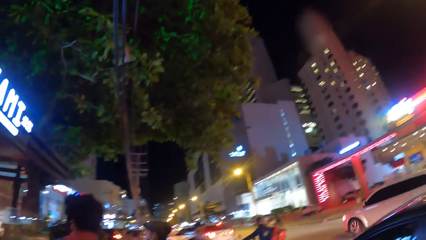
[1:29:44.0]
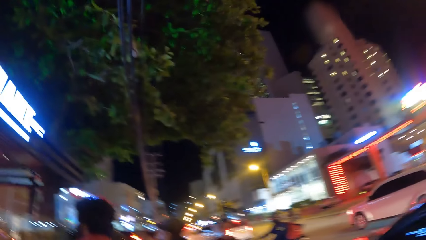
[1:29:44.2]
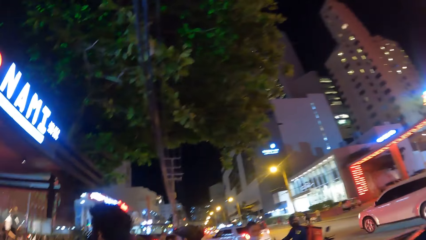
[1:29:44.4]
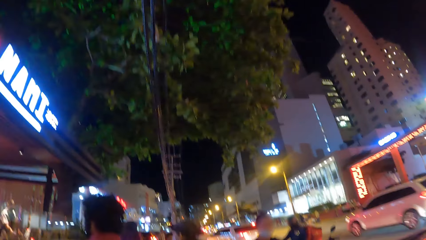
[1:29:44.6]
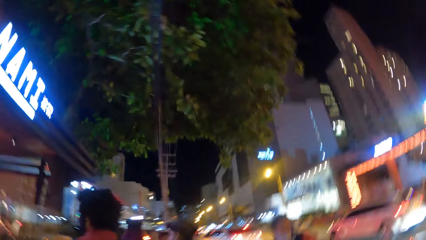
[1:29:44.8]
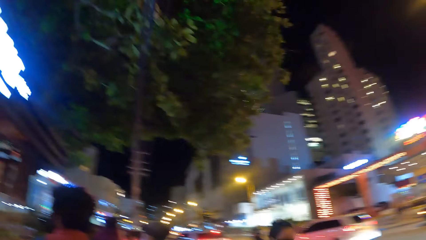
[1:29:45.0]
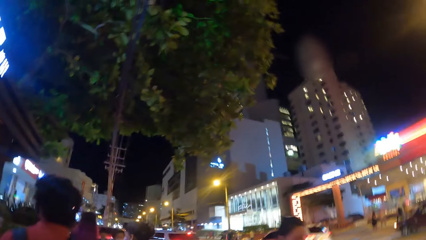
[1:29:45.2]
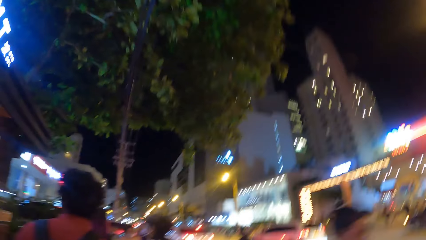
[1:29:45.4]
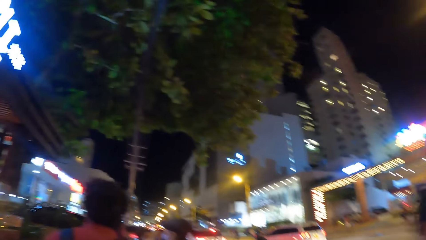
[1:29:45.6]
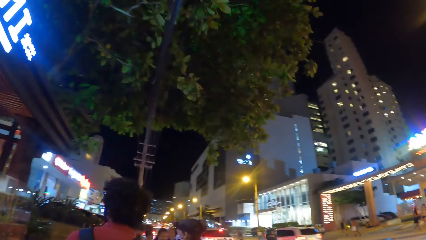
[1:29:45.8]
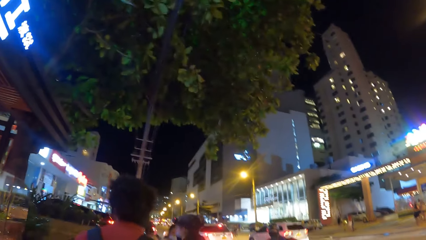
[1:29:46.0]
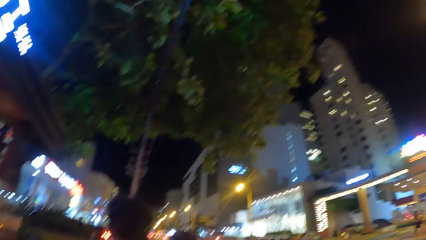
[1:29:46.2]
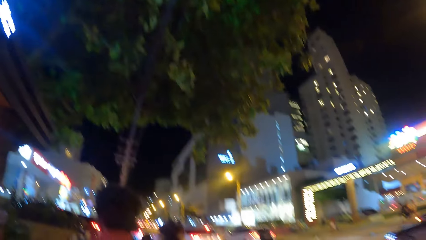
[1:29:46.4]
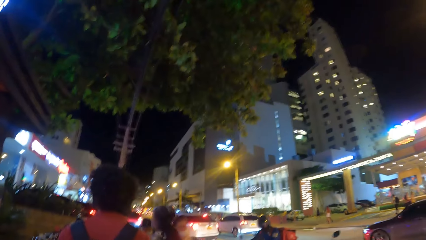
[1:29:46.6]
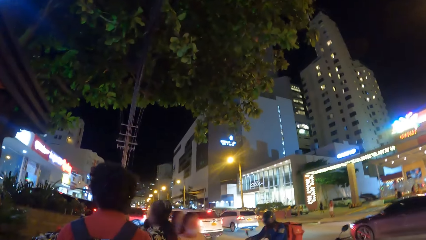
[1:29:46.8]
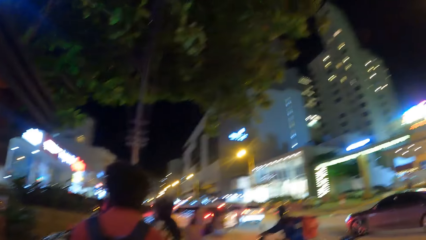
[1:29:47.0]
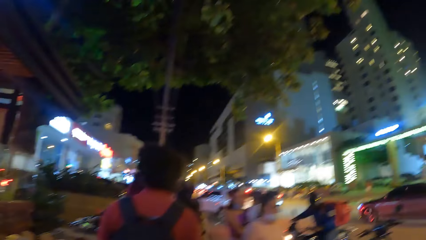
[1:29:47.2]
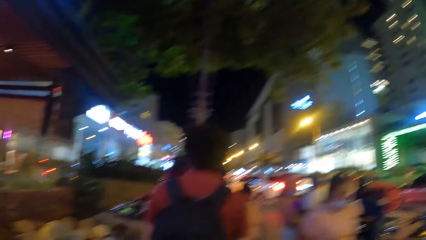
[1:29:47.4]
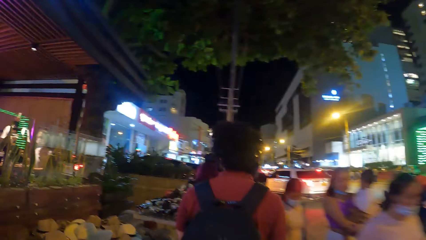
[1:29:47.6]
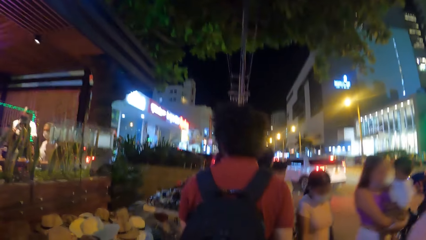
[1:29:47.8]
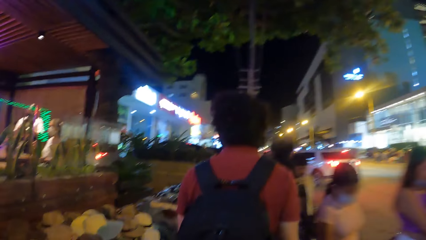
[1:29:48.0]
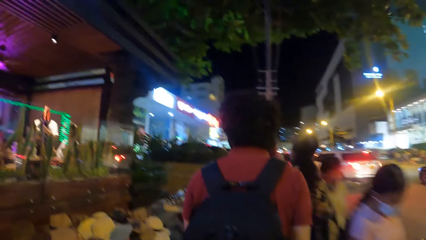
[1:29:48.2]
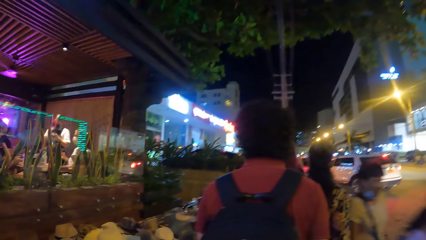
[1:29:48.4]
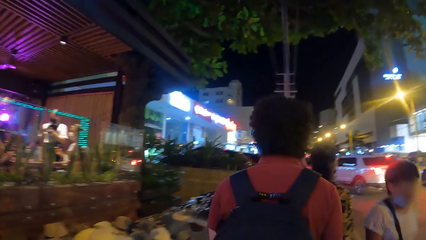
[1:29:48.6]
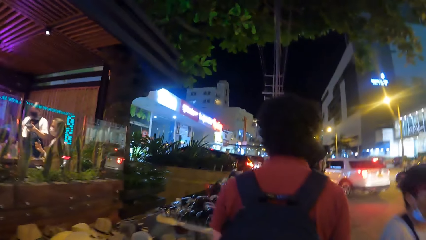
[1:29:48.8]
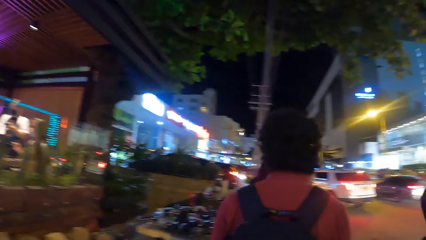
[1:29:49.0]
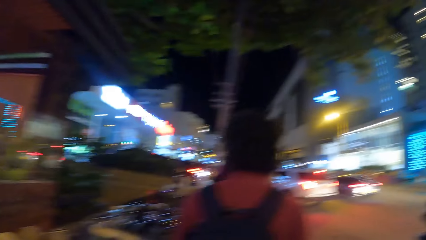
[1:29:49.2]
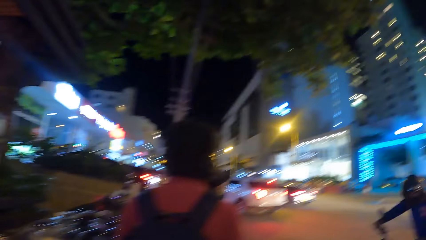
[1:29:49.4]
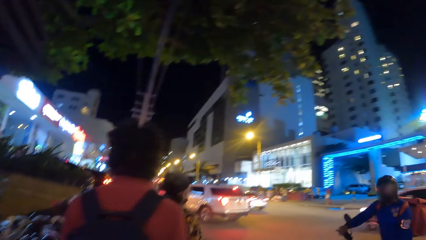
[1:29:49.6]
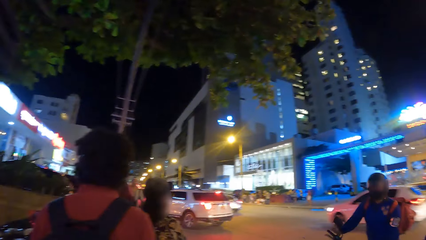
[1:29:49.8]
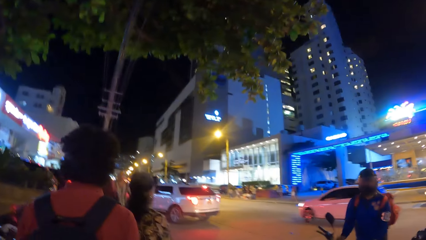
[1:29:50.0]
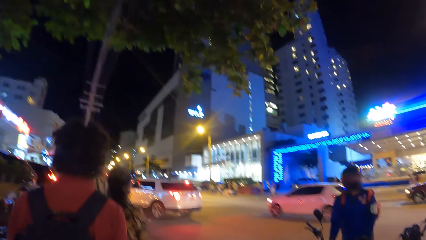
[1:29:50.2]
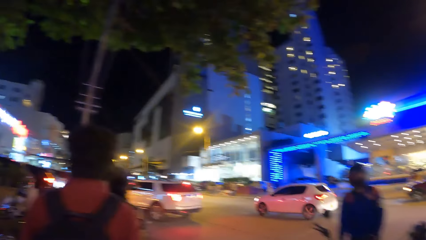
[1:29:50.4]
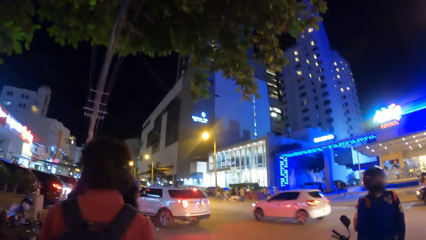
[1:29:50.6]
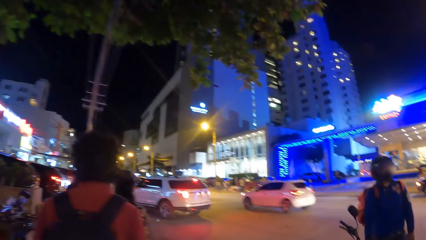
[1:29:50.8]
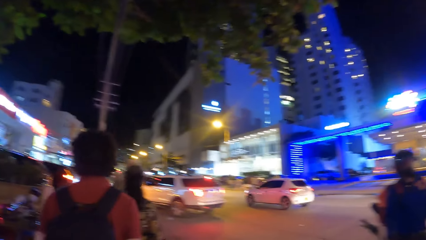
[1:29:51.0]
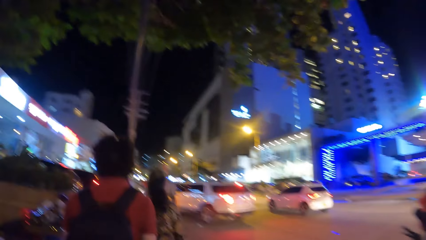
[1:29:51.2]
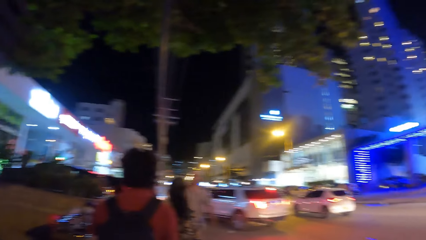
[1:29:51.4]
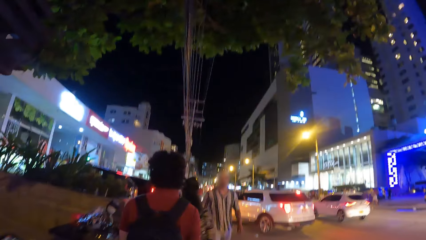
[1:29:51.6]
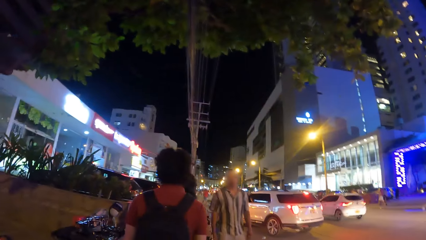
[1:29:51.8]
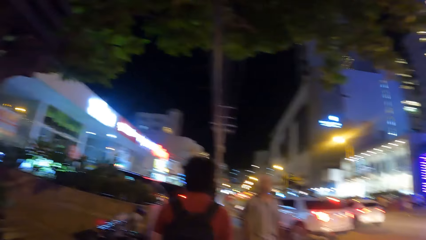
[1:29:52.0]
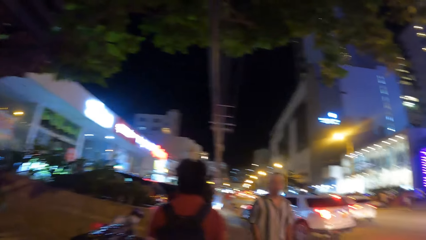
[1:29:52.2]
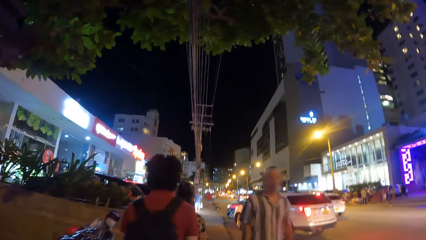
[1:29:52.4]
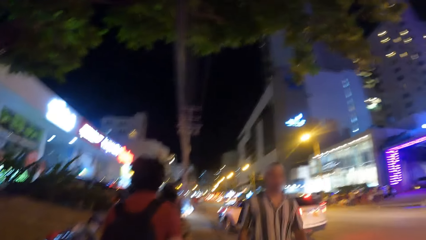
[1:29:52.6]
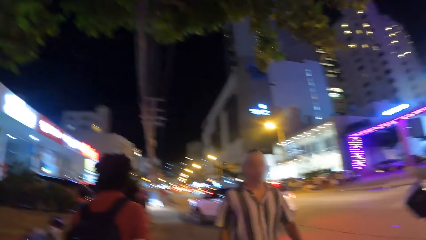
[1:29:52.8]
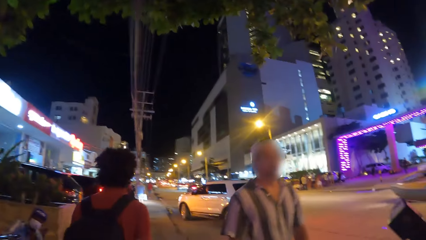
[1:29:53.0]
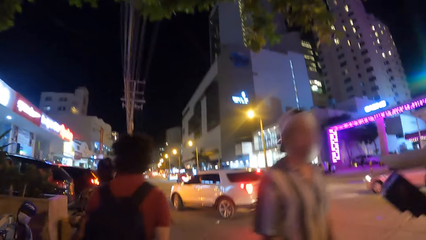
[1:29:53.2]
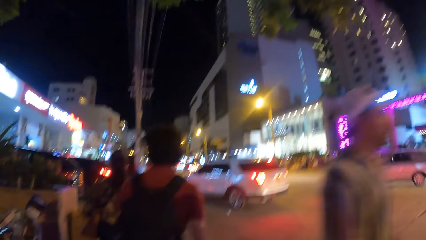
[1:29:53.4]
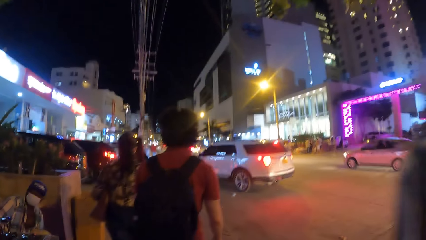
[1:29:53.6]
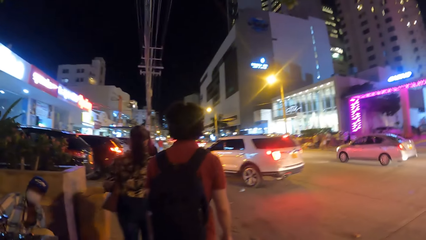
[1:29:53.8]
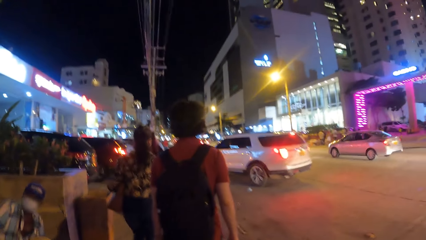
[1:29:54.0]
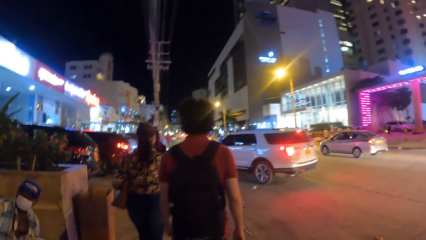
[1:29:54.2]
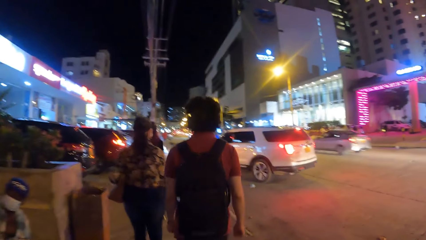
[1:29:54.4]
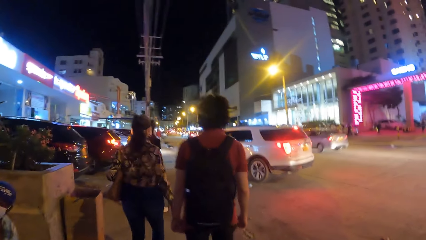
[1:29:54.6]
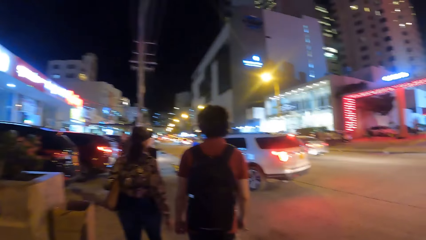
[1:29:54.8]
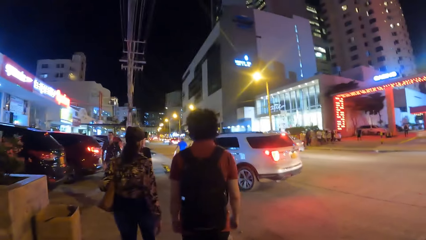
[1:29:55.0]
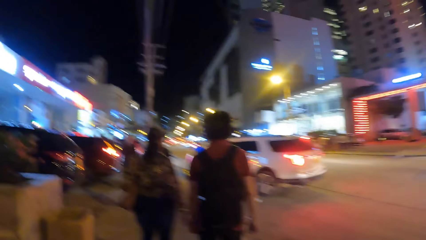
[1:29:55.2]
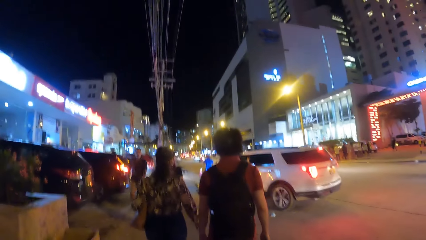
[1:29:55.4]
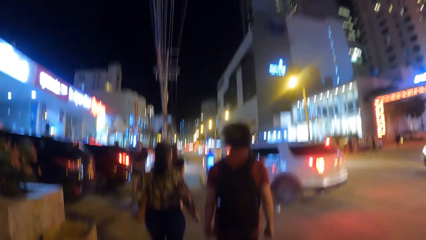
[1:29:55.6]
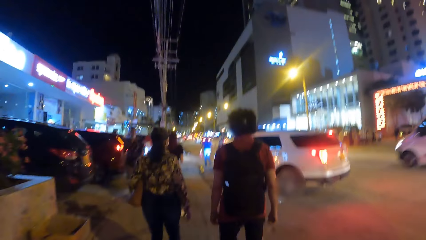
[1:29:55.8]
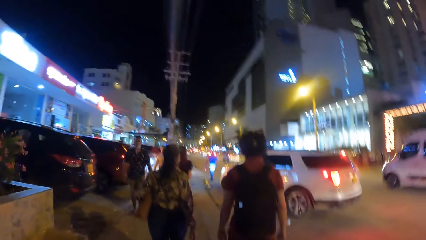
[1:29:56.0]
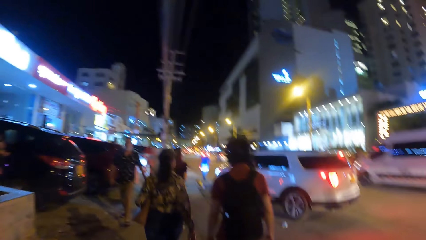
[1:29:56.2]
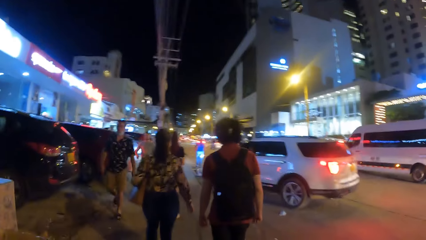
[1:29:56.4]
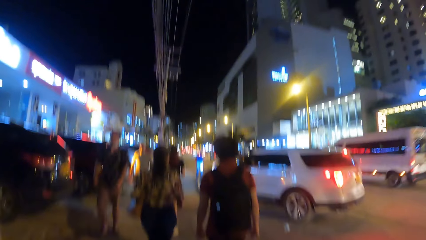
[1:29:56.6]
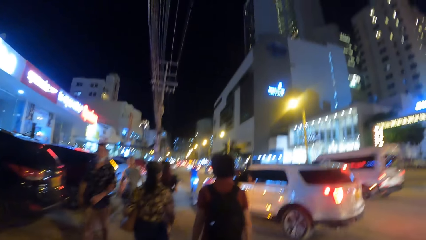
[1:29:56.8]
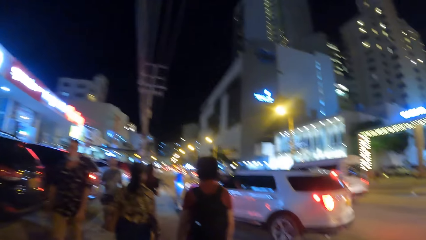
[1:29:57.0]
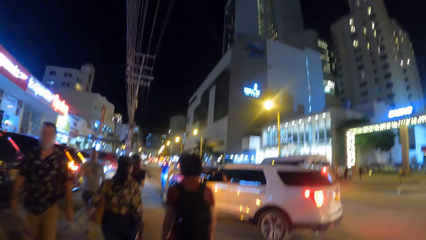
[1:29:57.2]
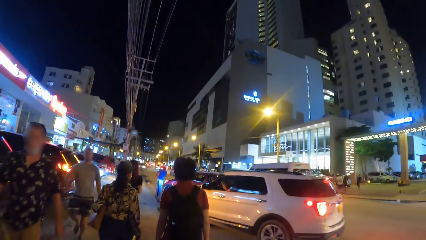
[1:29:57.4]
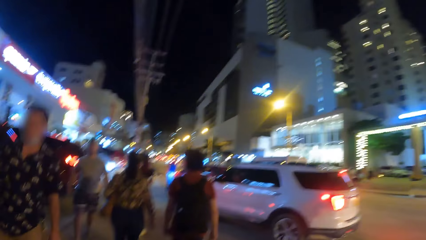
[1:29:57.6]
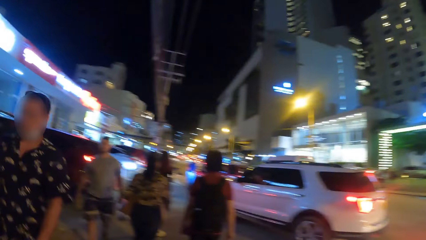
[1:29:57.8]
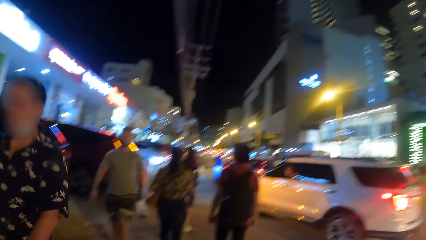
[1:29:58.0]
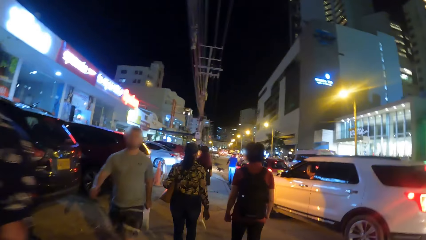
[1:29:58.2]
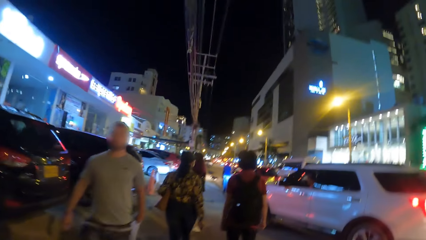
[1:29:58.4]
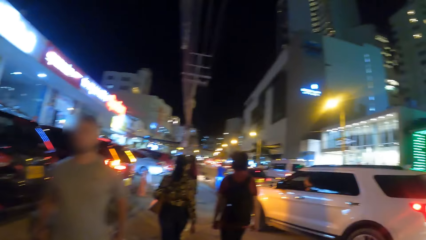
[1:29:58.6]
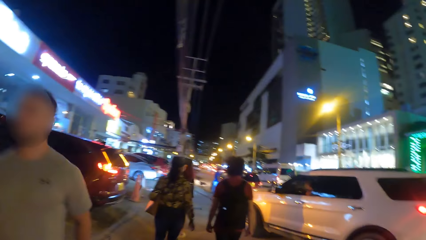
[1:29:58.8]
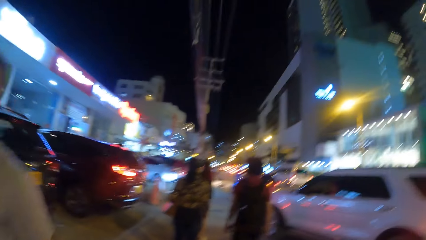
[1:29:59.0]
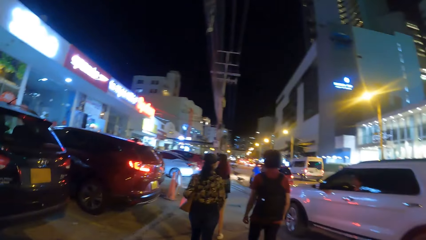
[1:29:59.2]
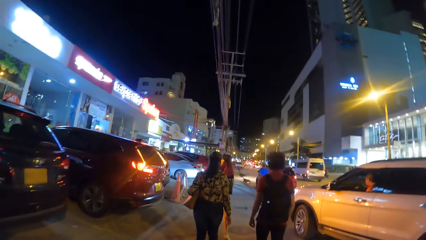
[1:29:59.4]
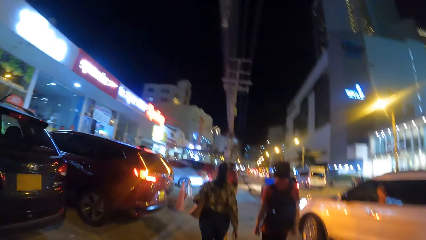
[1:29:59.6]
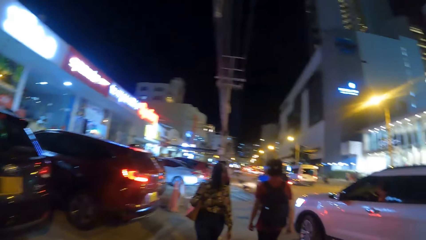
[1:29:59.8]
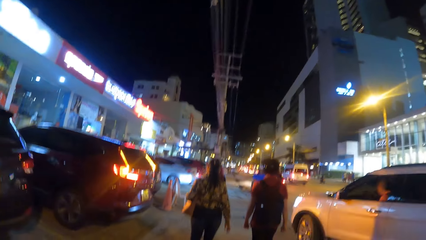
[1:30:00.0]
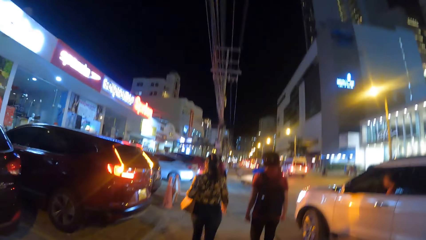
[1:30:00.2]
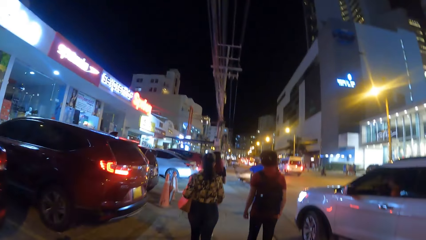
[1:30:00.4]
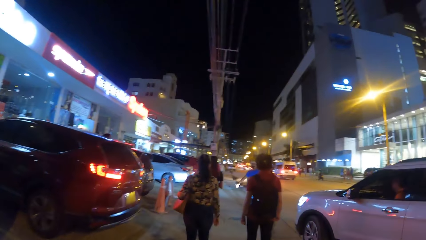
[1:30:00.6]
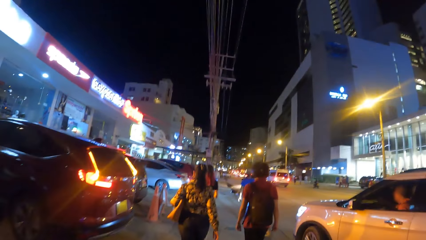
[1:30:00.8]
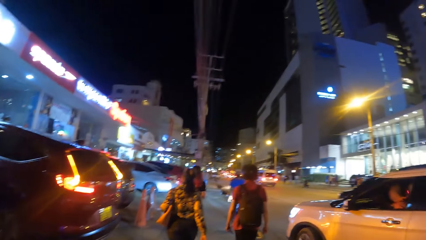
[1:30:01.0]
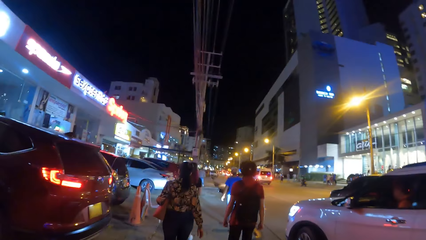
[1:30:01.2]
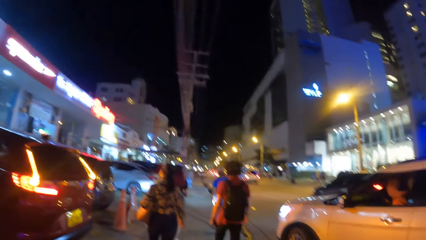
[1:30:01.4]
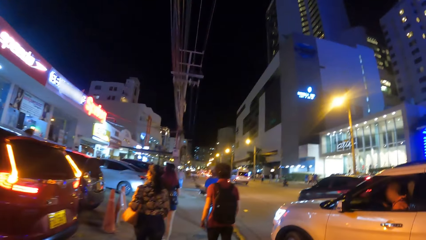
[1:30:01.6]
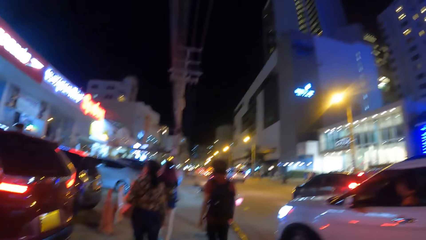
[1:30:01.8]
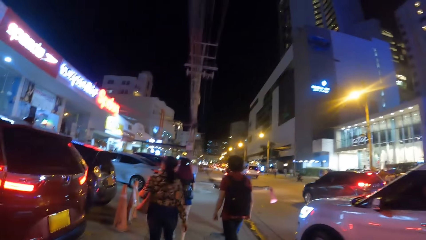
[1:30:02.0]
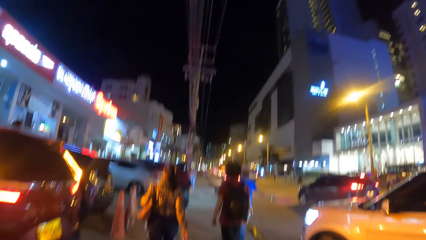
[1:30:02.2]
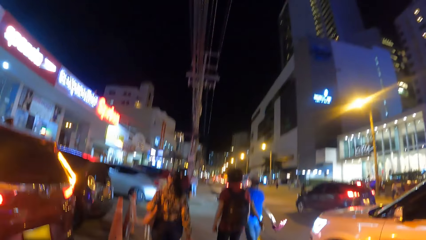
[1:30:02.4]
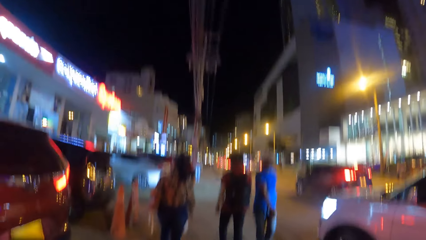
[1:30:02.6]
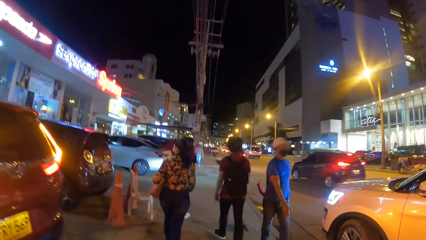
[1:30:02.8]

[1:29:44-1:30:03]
The camera wearer looks around. They walk around. They look around. They walk around.
